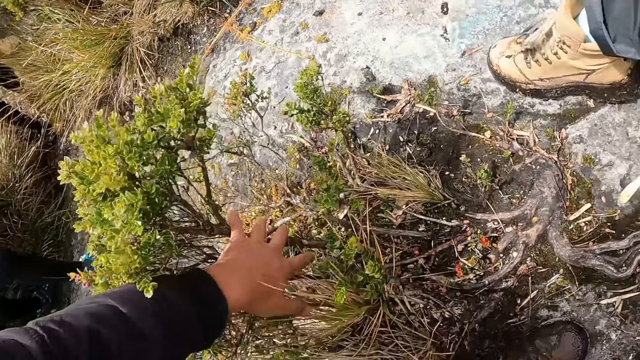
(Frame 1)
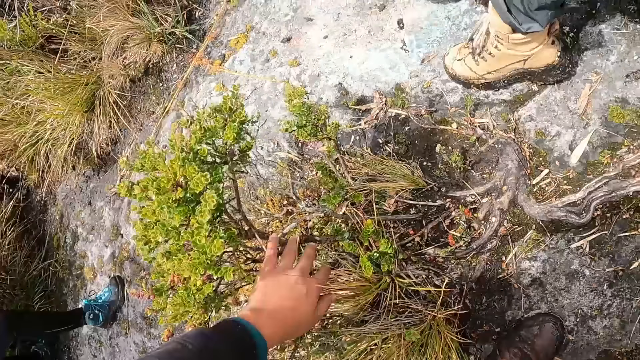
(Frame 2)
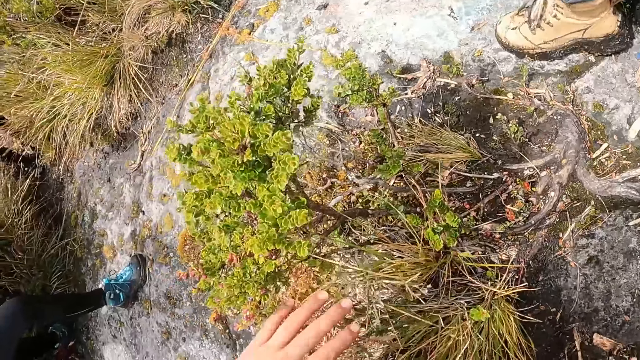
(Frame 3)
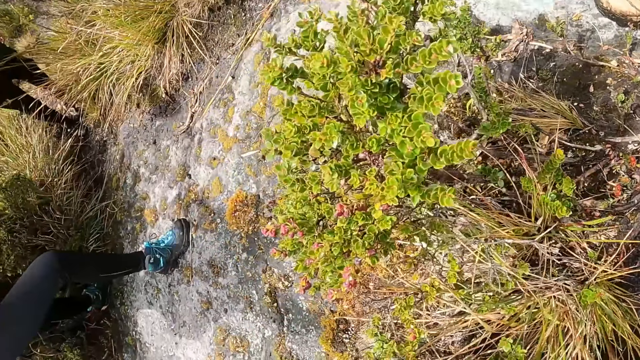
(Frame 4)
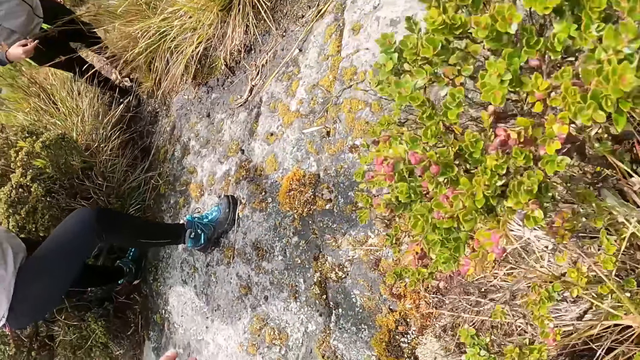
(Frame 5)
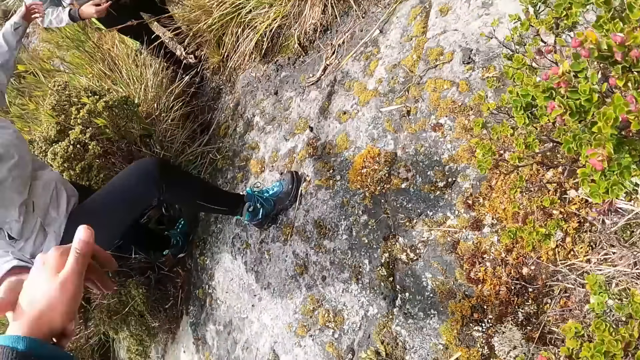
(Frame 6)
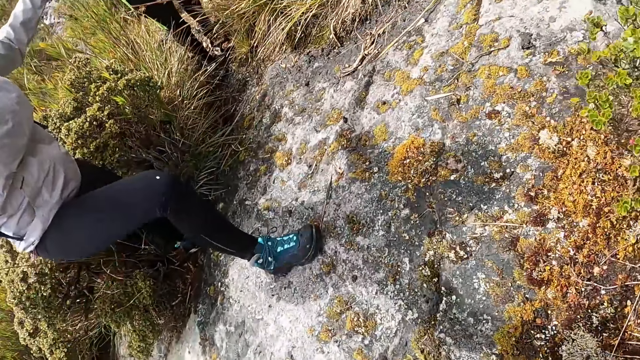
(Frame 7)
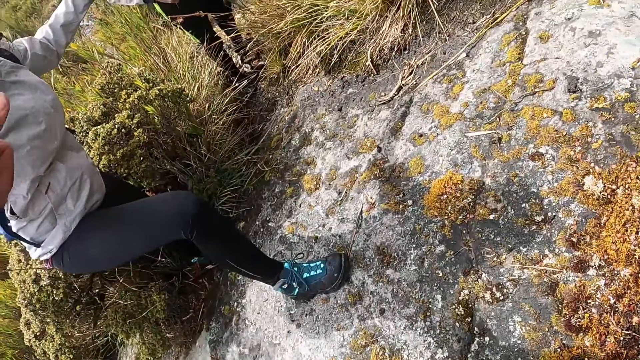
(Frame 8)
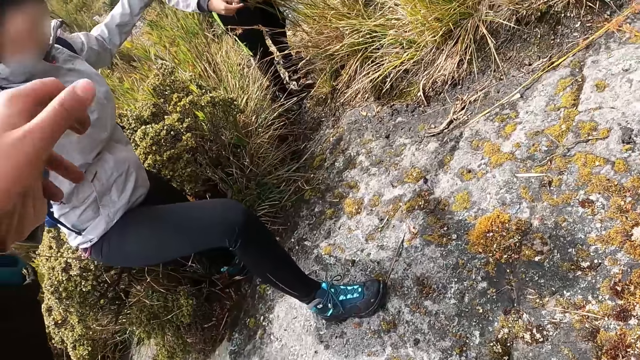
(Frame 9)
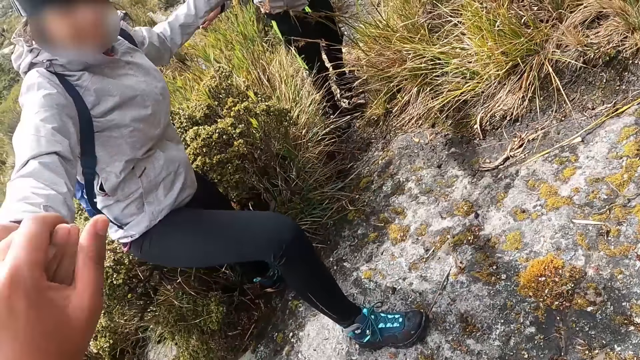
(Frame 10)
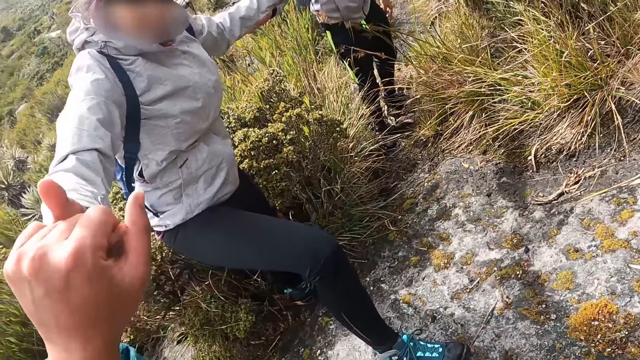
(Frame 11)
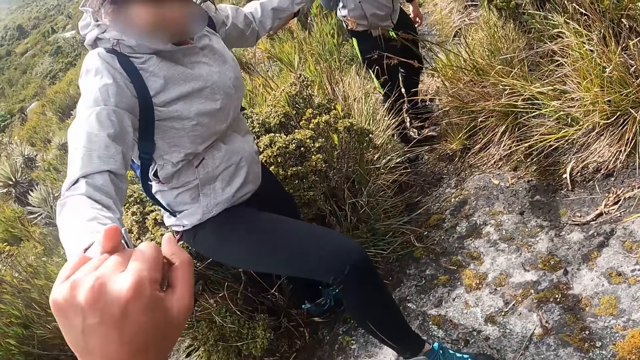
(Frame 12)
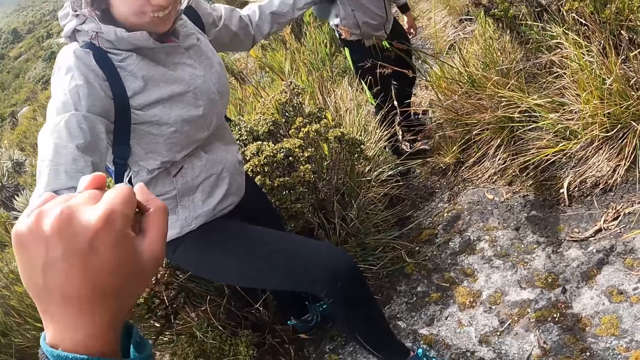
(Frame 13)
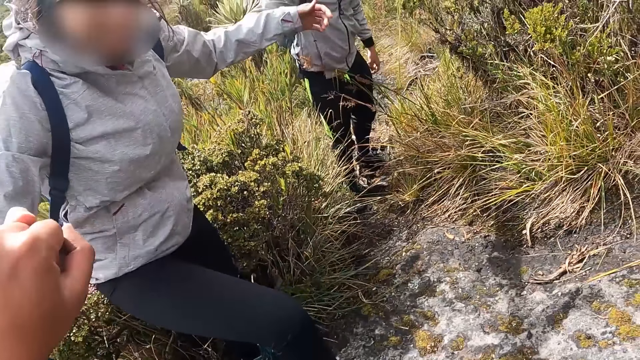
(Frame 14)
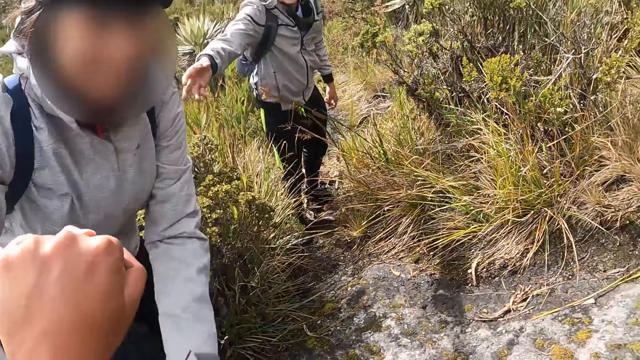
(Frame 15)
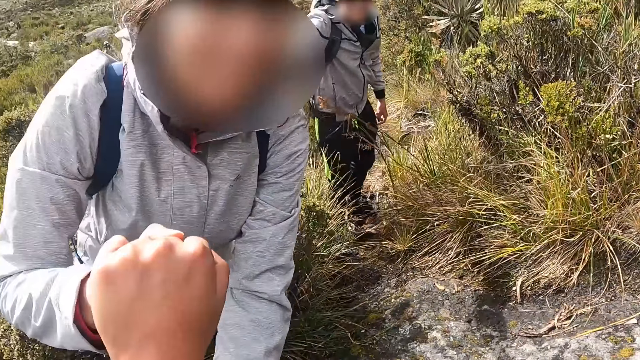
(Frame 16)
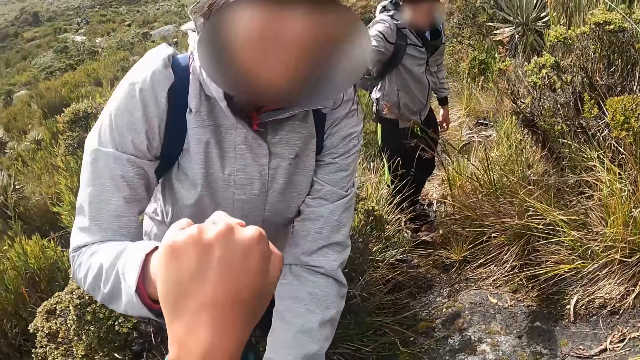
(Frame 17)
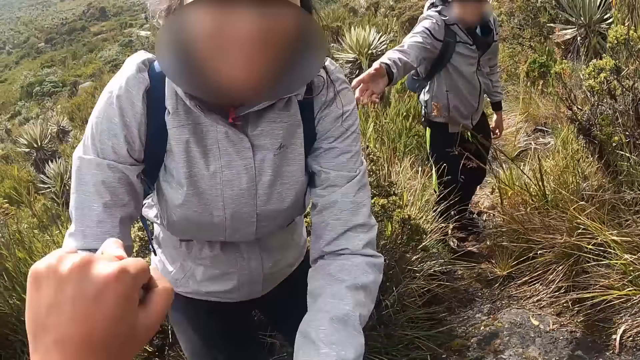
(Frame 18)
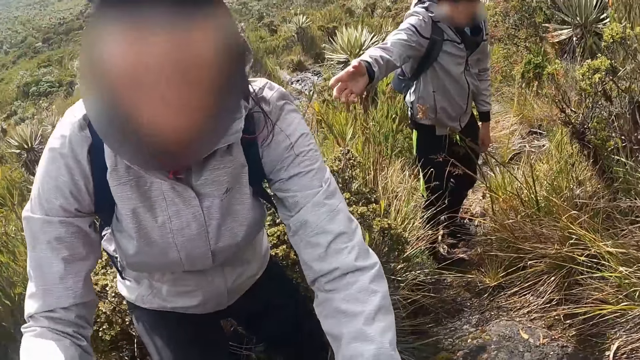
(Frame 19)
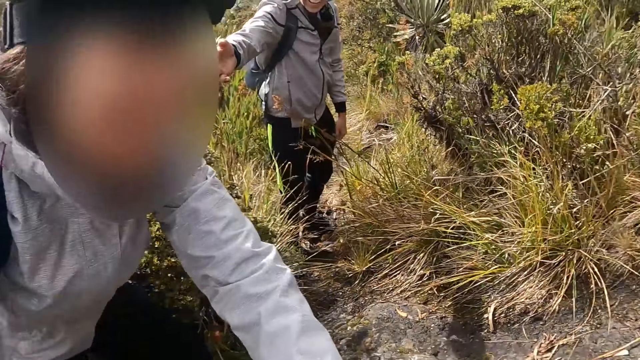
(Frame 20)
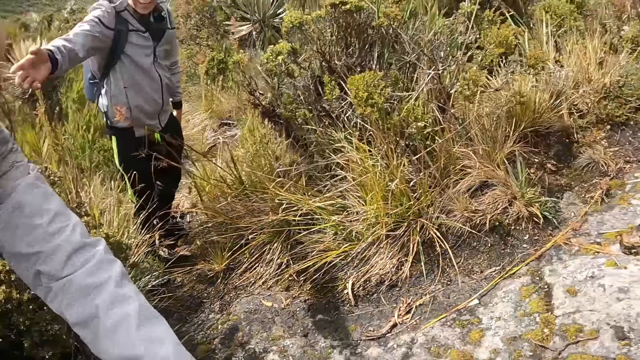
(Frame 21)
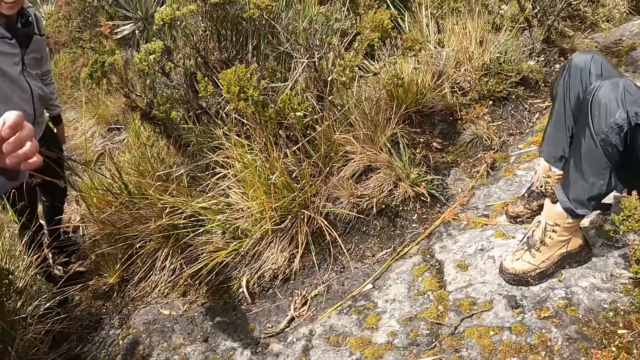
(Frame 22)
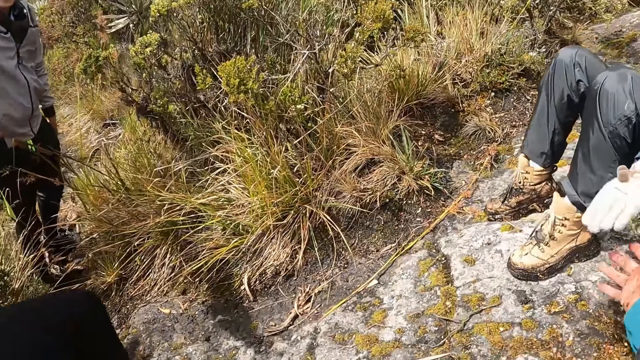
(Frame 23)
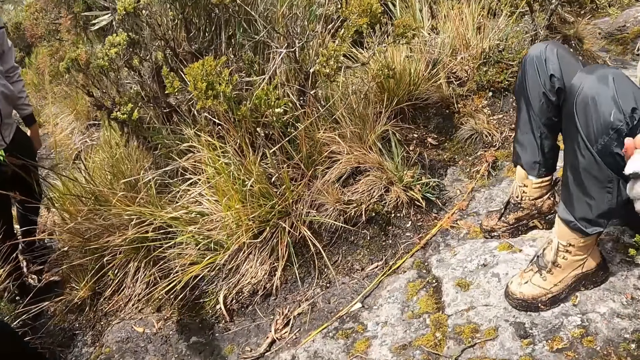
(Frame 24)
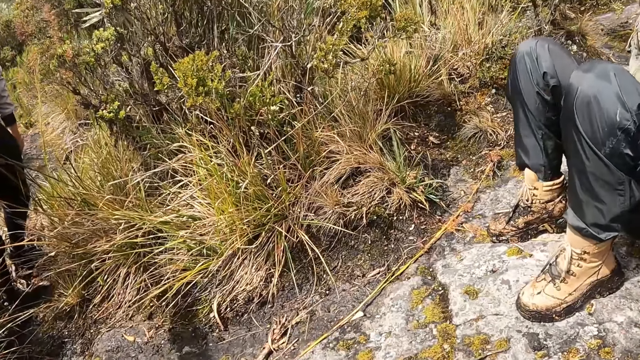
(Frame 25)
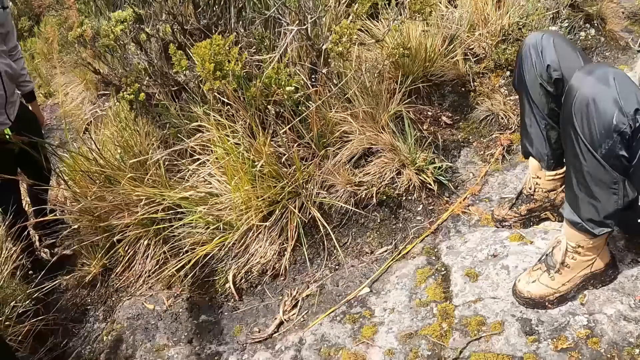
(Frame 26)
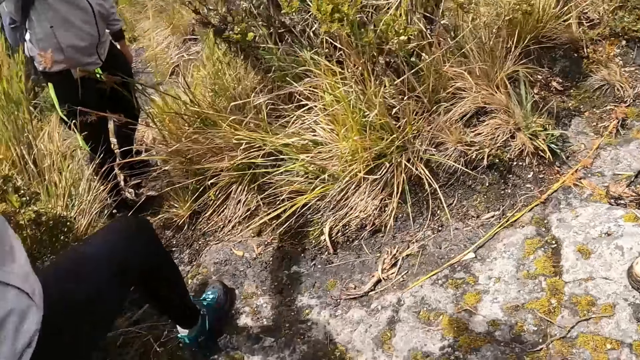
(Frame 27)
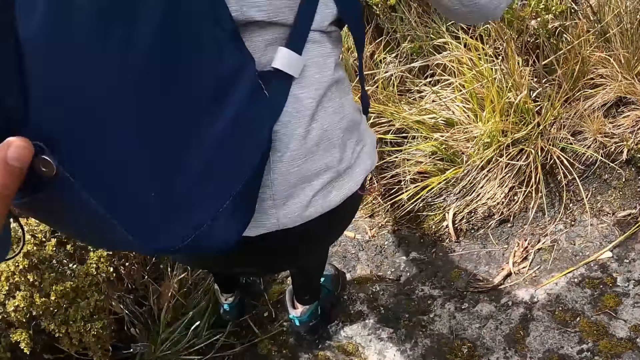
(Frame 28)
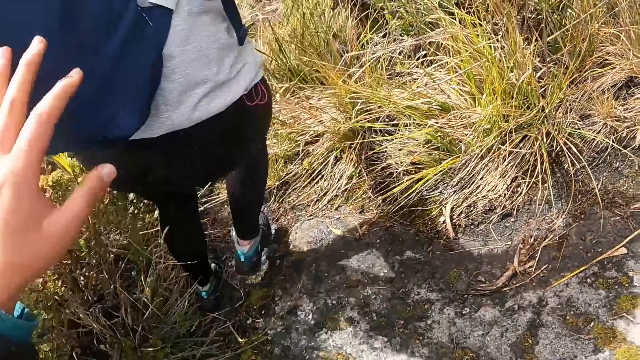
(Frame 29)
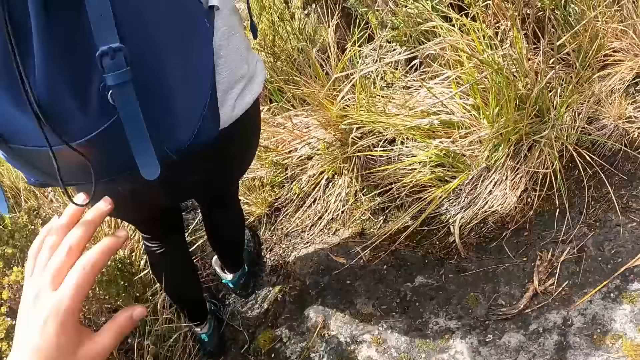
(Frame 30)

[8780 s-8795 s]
The camera wearer touches a plant with her left hand. She holds the right hand of a woman with her left hand. The woman holds the right hand with her hands. The camera wearer holds the left hand of another woman with her right hand.

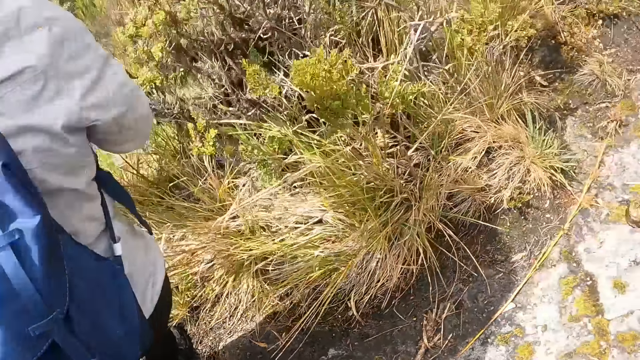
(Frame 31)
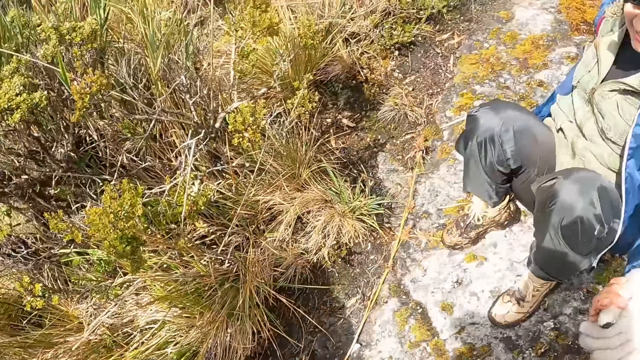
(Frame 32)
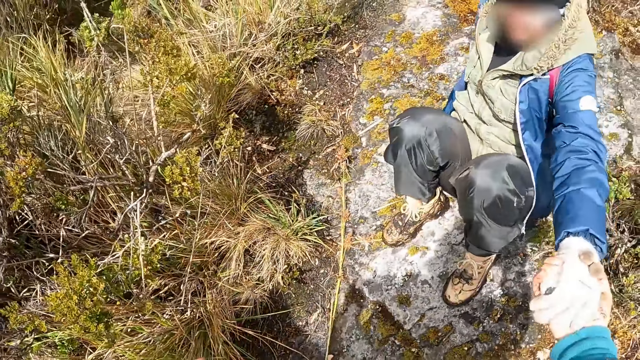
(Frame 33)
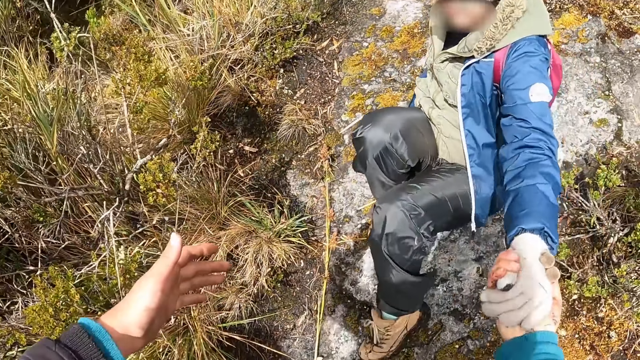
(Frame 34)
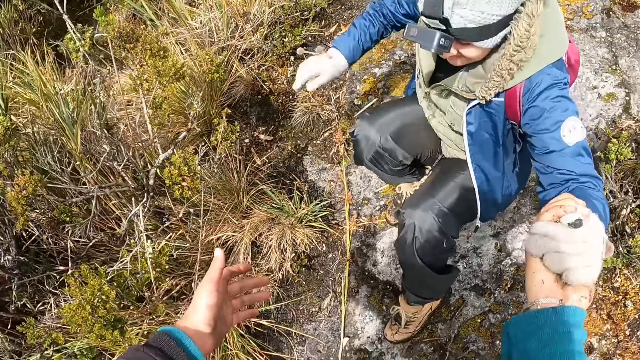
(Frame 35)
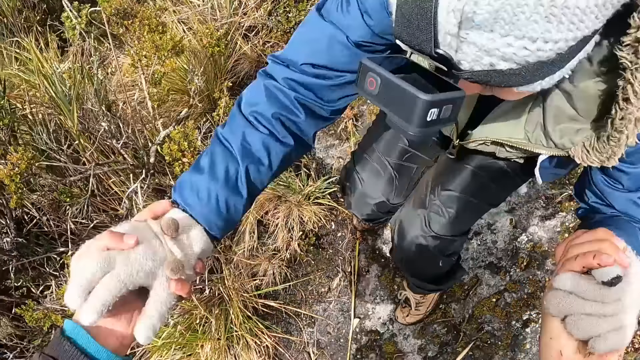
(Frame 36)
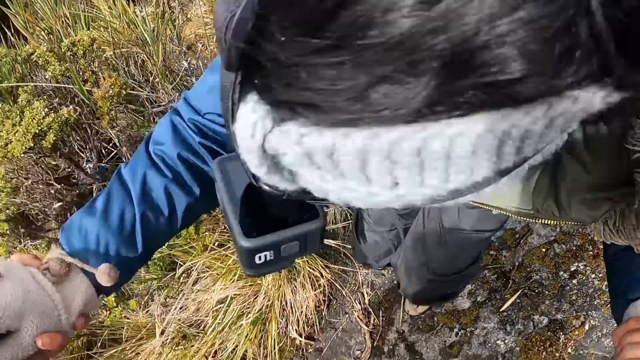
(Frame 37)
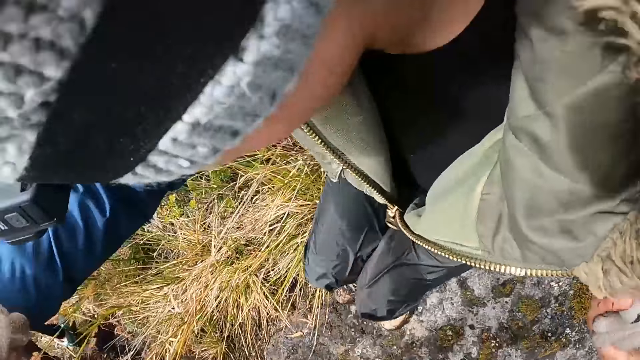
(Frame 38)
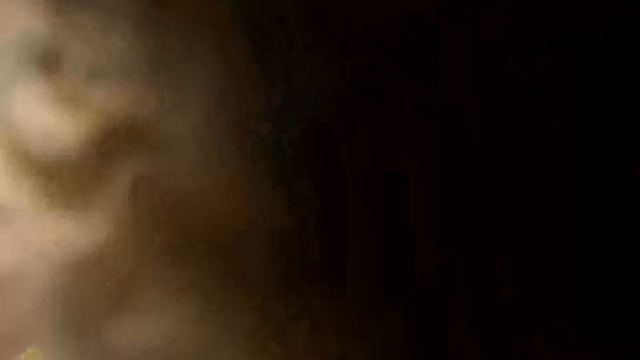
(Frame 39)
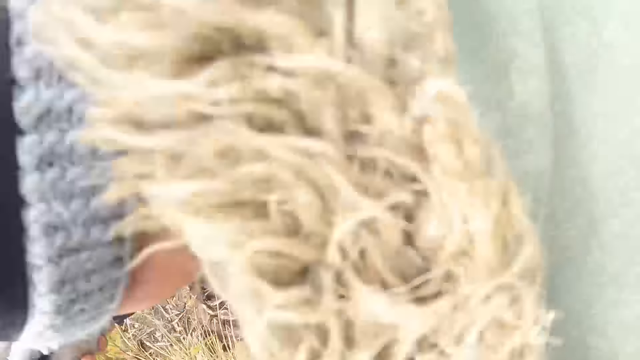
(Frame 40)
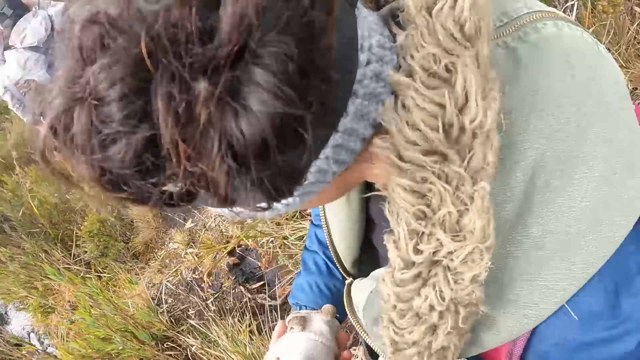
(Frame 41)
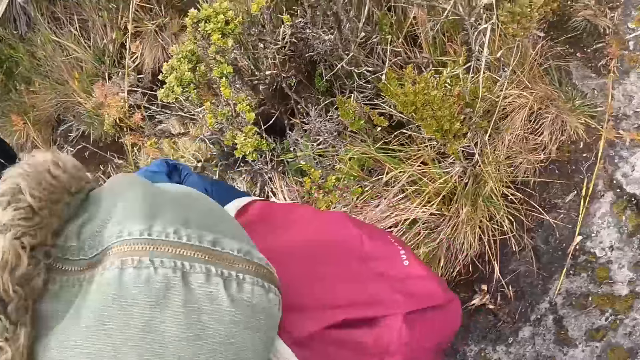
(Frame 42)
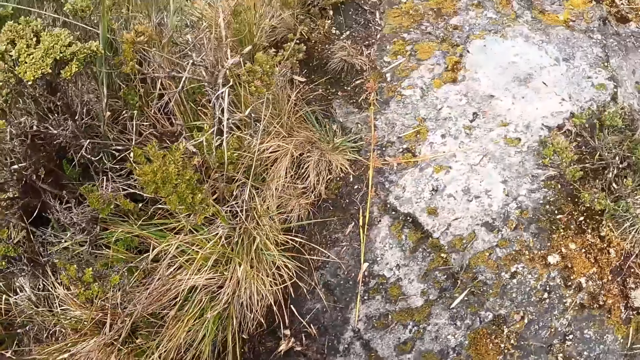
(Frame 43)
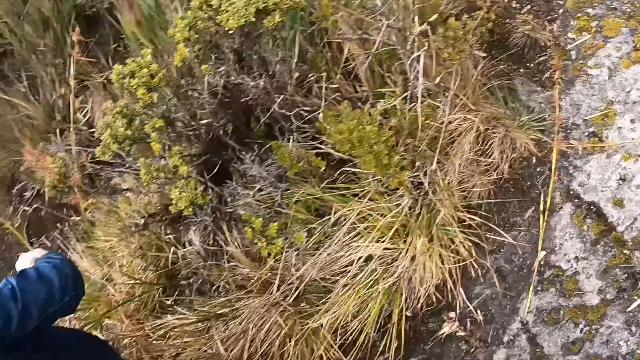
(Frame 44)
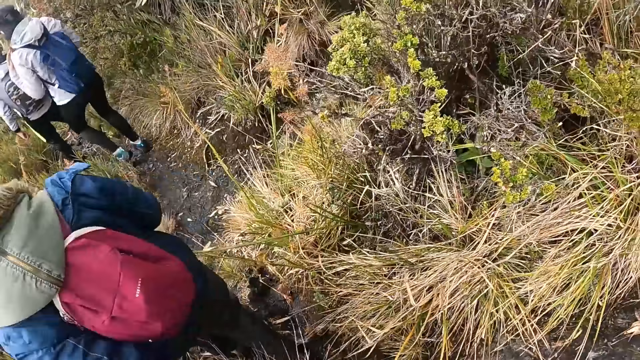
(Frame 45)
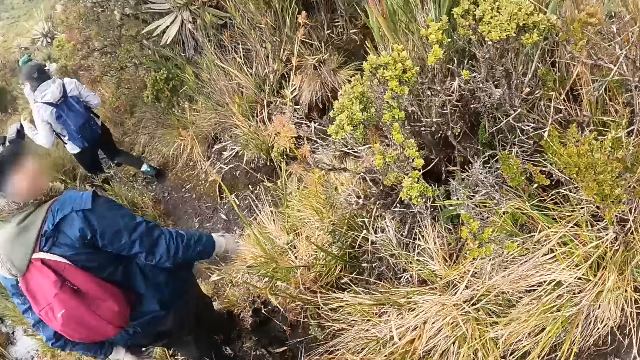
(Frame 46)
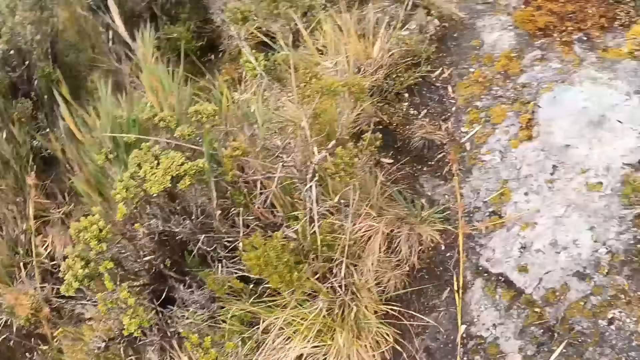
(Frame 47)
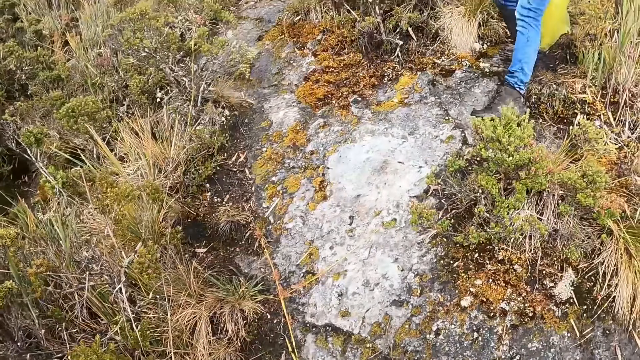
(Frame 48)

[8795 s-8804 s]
The camera wearer holds the right hand of the woman with her left hand.
